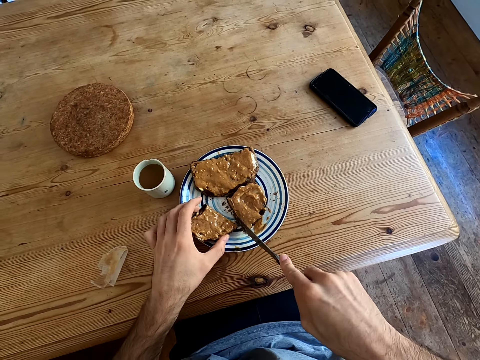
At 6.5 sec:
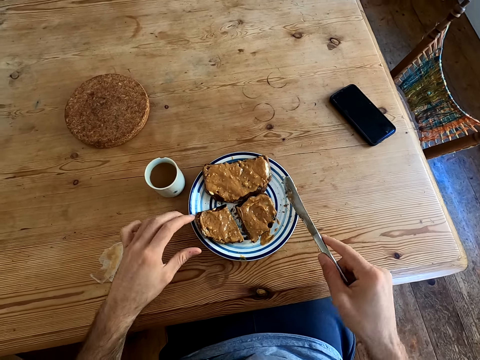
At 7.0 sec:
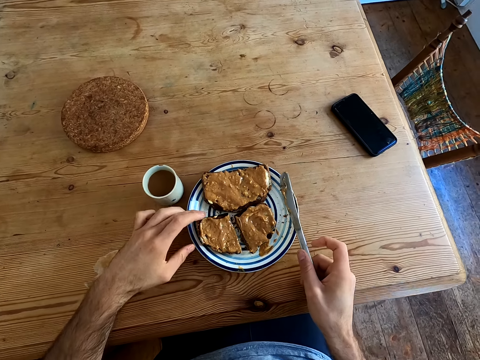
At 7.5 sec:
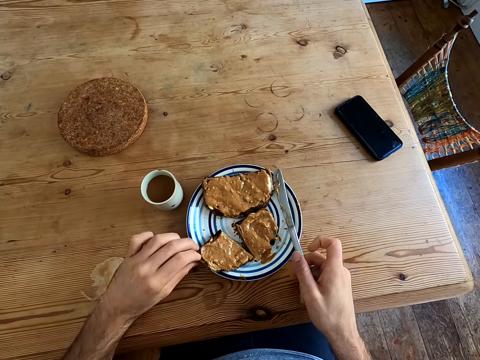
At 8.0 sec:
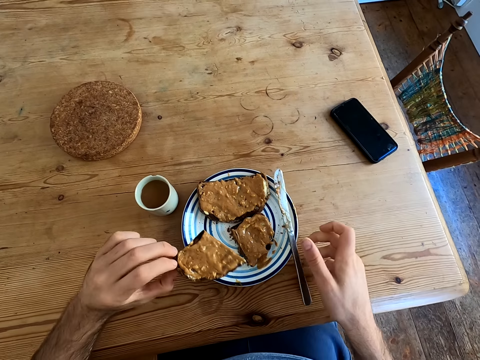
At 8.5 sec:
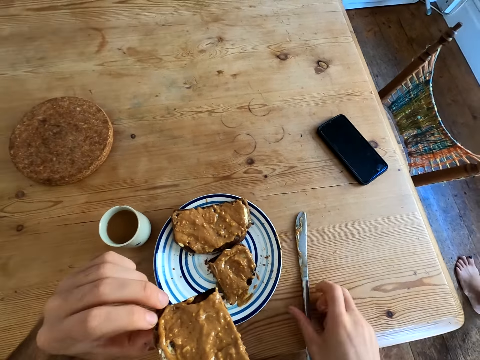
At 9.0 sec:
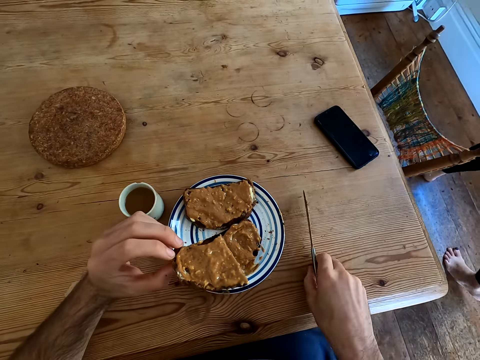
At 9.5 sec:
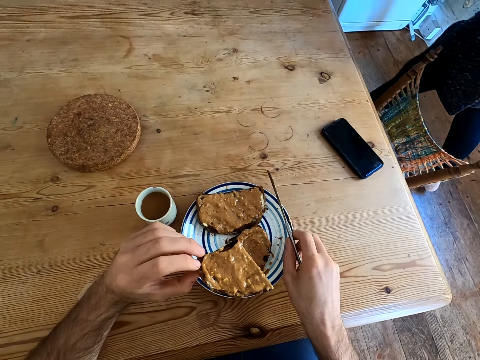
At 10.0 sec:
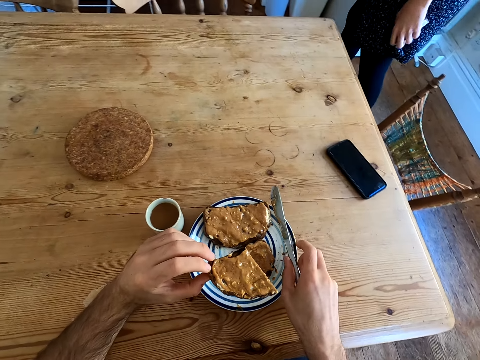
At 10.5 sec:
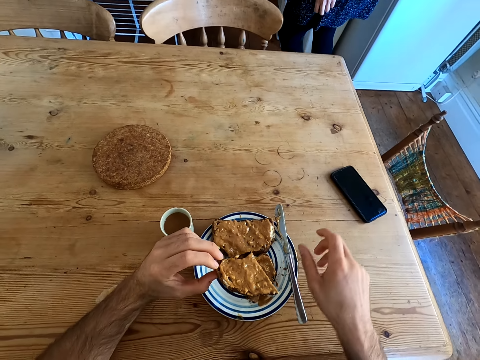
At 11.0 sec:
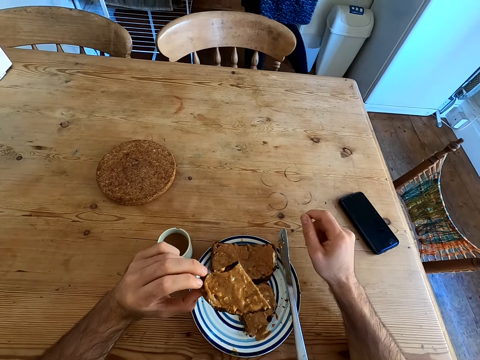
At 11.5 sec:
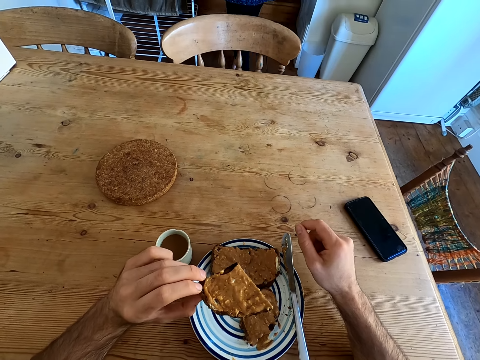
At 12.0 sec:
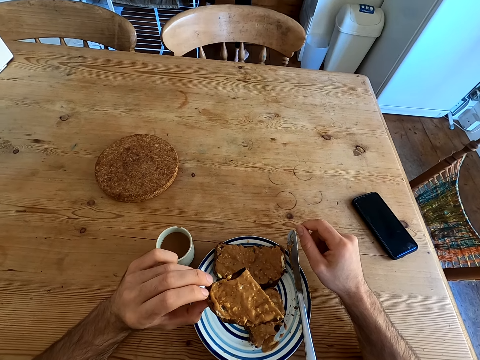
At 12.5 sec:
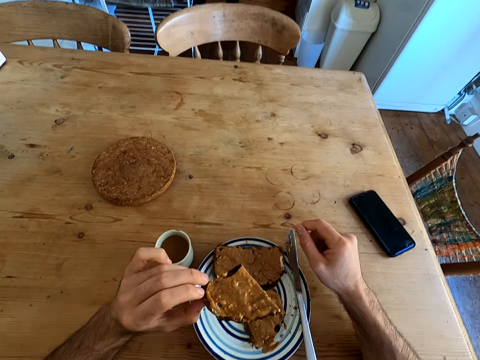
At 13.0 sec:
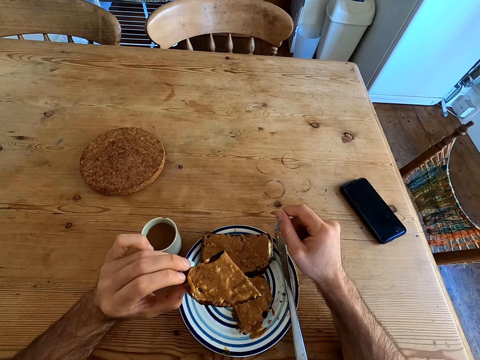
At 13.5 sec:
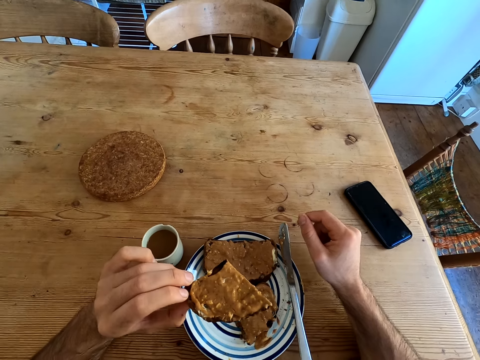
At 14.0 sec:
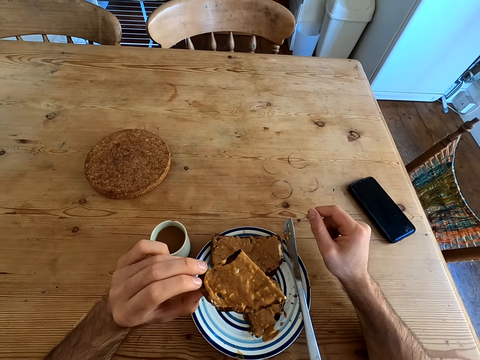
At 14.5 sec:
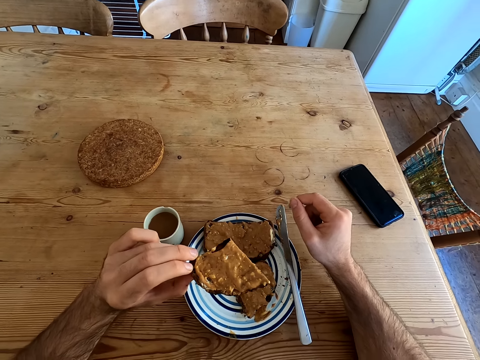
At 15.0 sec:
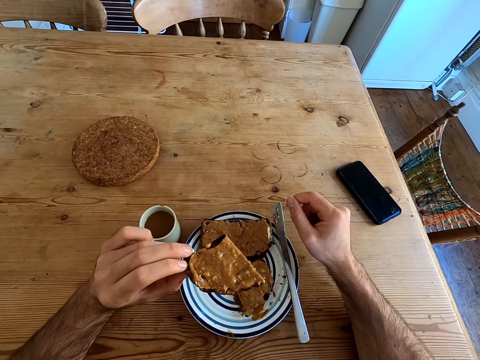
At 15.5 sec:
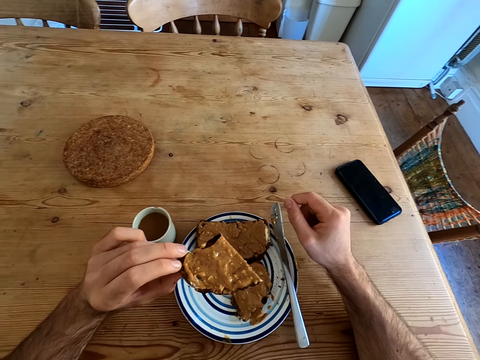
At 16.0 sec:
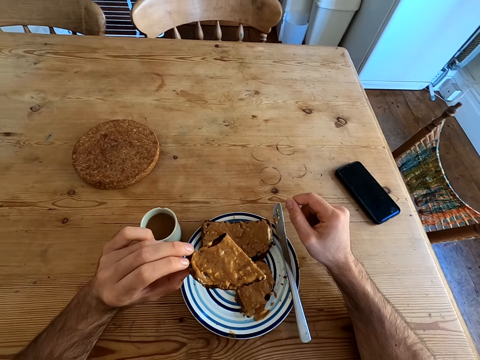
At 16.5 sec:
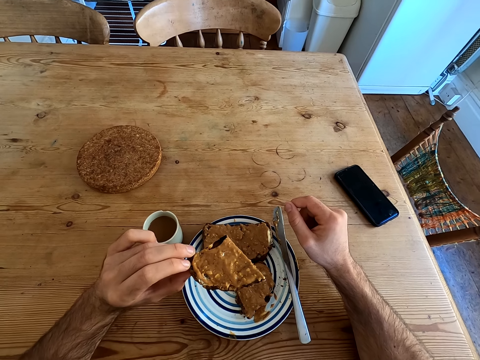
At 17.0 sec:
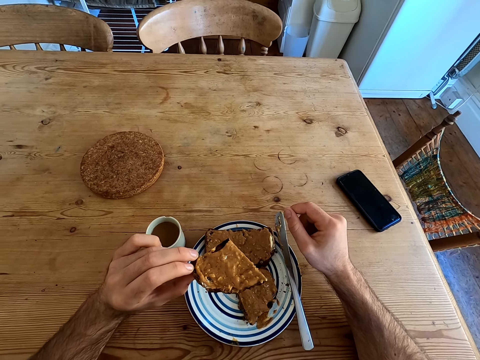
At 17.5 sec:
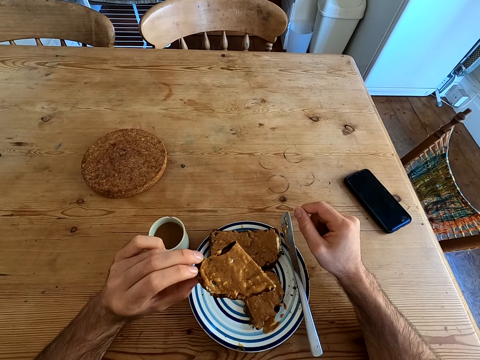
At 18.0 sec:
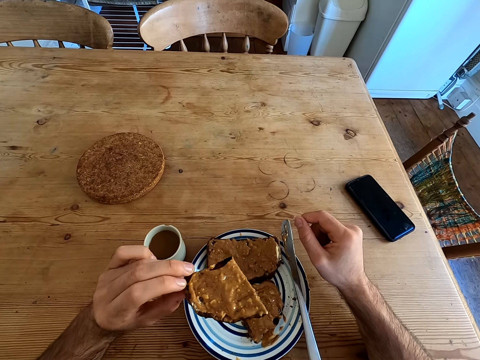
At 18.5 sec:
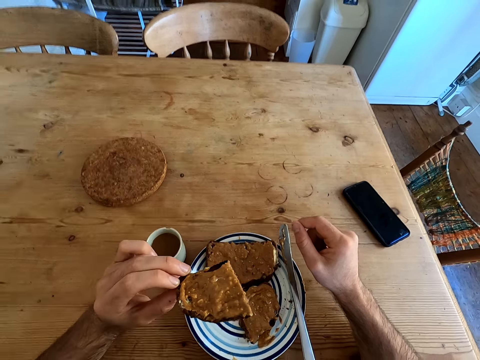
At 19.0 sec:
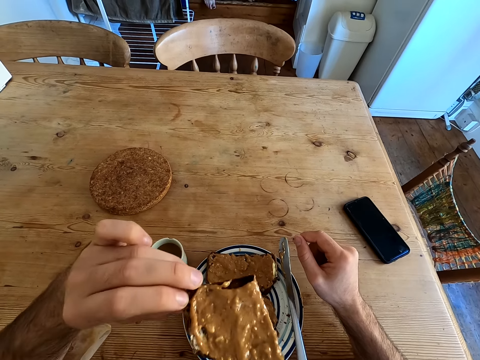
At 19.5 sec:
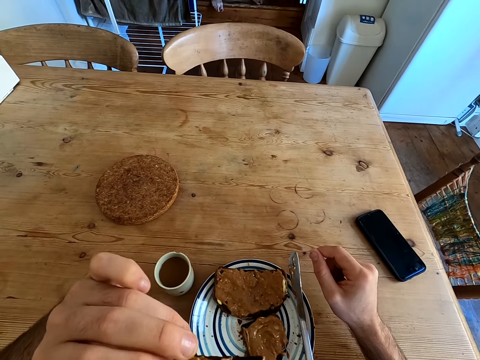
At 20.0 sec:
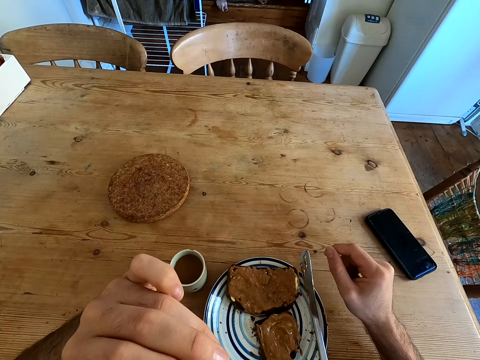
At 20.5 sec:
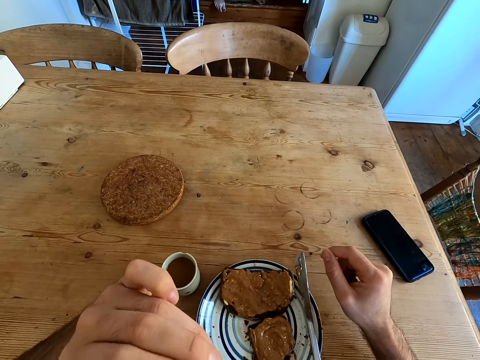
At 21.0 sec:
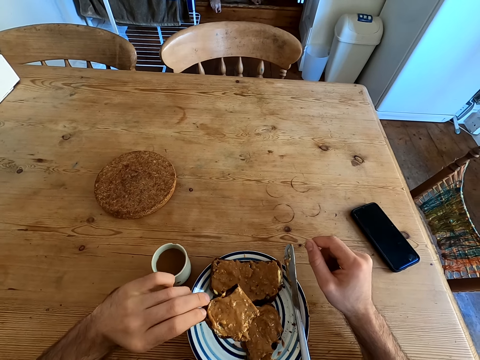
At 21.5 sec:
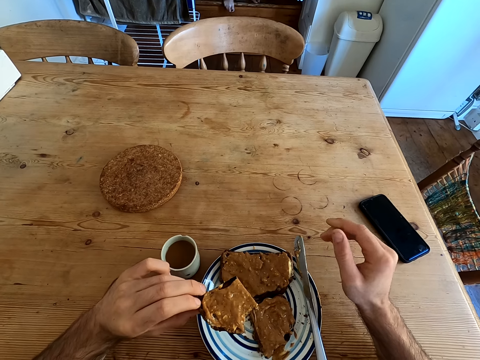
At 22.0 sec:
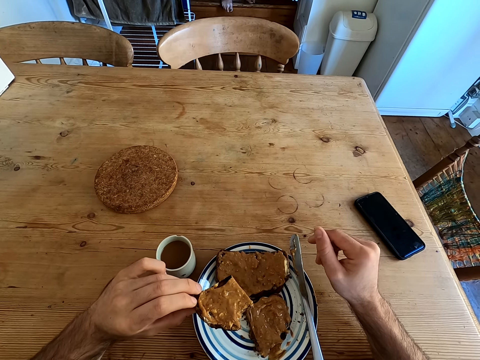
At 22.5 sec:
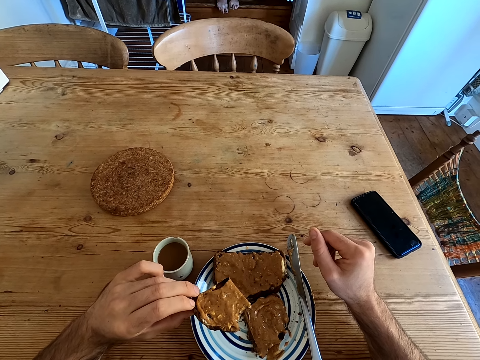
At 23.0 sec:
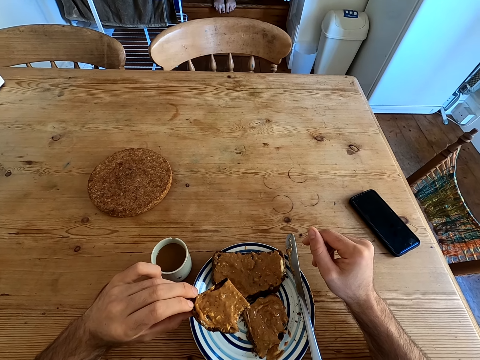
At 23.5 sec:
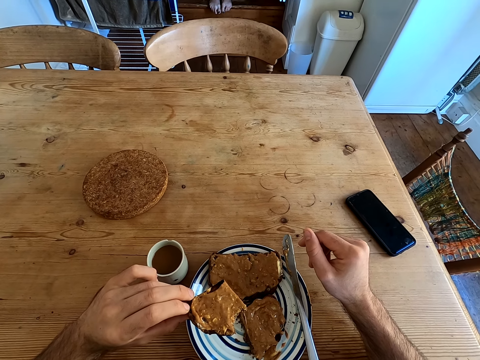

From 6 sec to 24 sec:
The camera wearer picks a piece of bread. They put the knife on the plate and drop the knife on the table. A woman talks to the camera wearer. The camera wearer takes the knife. The woman walks around. The camera wearer puts the knife on the plate. They talk to the woman. The woman talks to the camera wearer. The woman responds to the camera wearer. The camera wearer talks to the woman. They laugh to the woman. The woman talks to the camera wearer. The camera wearer eats the bread. The woman talks to the camera wearer.

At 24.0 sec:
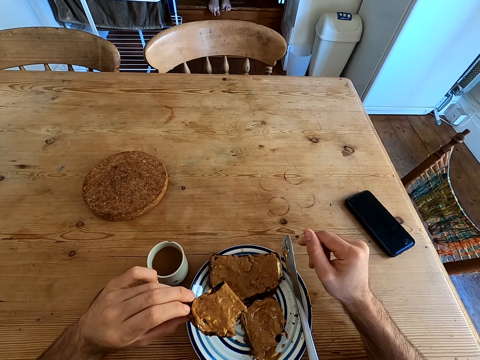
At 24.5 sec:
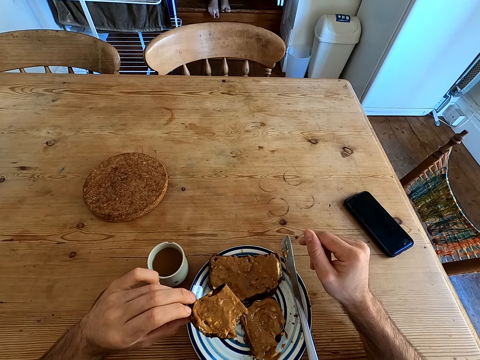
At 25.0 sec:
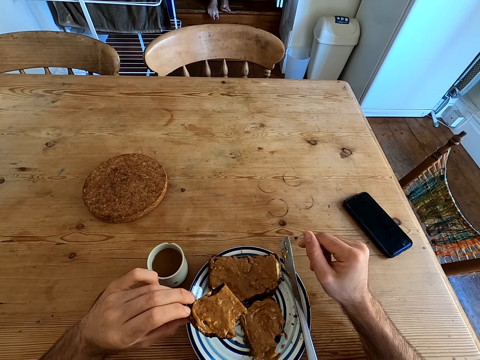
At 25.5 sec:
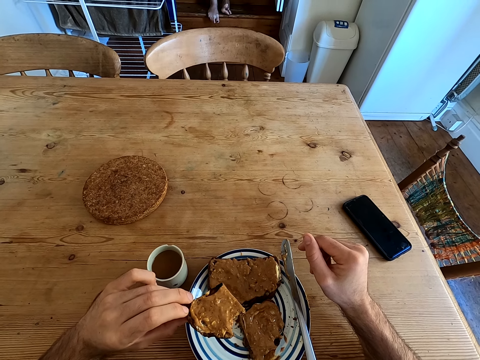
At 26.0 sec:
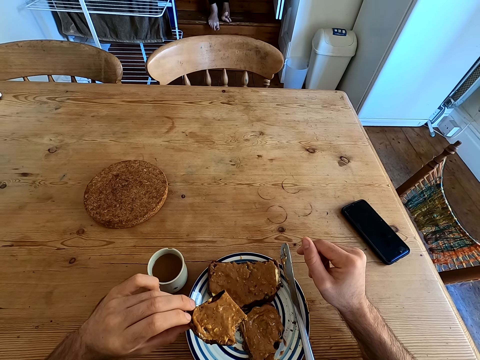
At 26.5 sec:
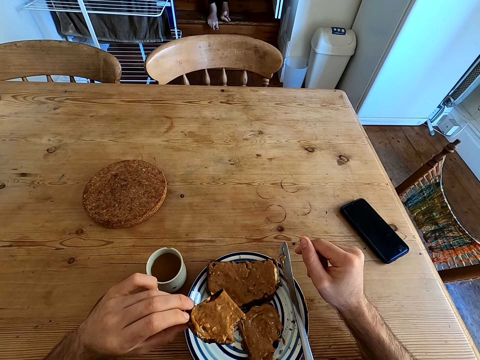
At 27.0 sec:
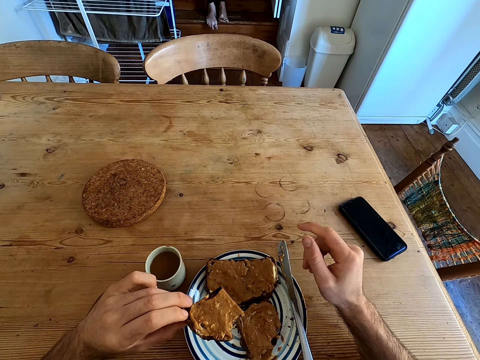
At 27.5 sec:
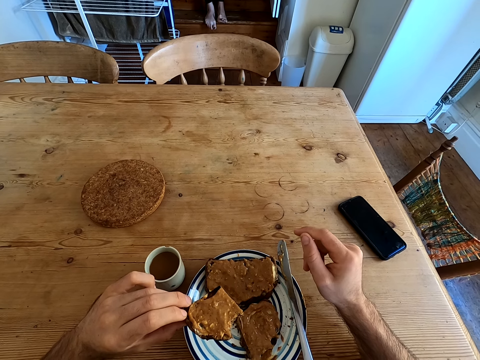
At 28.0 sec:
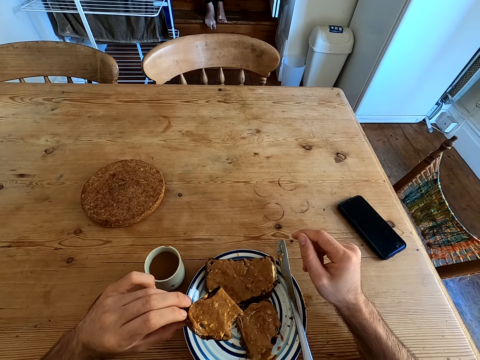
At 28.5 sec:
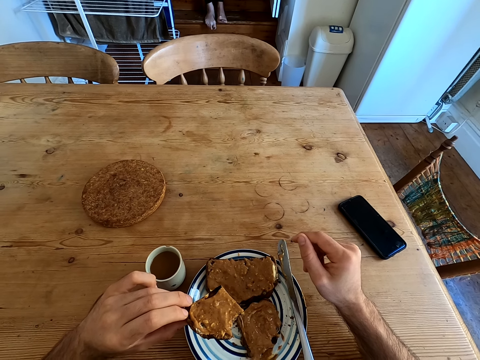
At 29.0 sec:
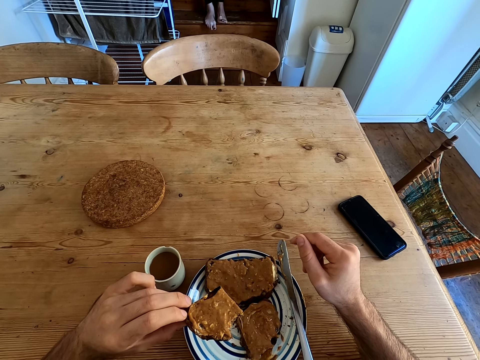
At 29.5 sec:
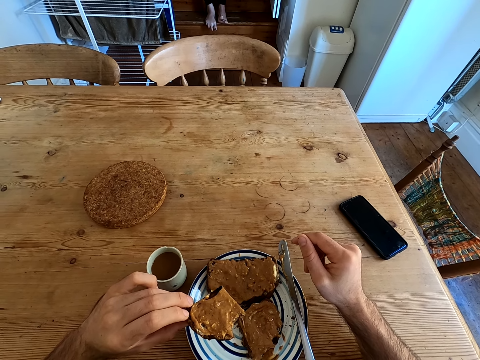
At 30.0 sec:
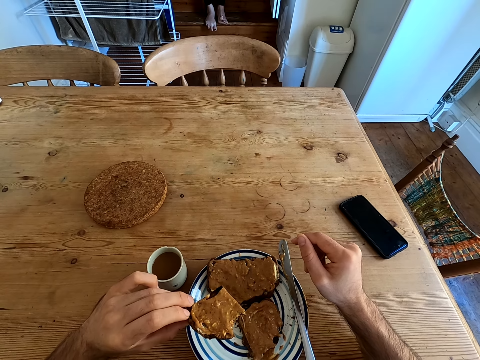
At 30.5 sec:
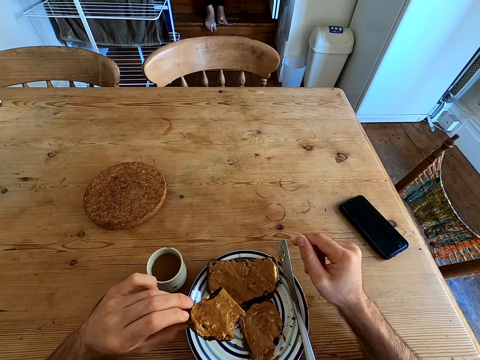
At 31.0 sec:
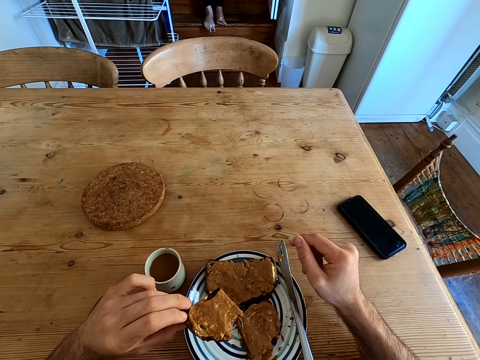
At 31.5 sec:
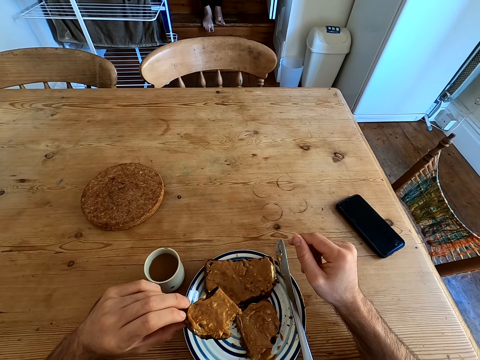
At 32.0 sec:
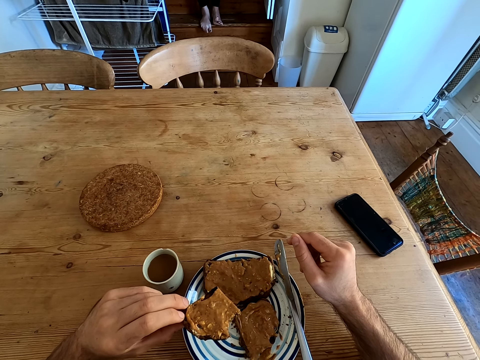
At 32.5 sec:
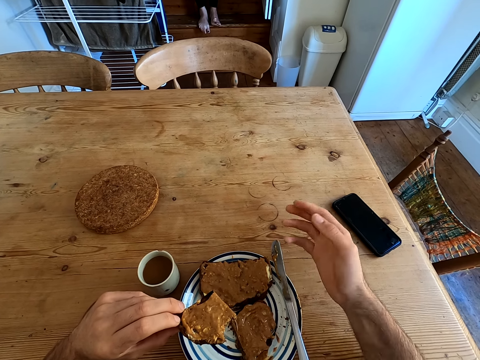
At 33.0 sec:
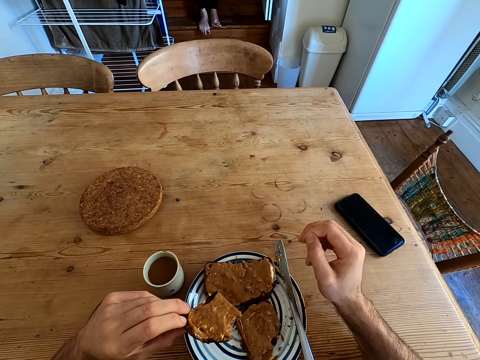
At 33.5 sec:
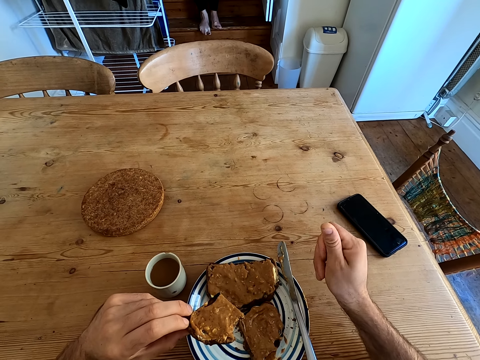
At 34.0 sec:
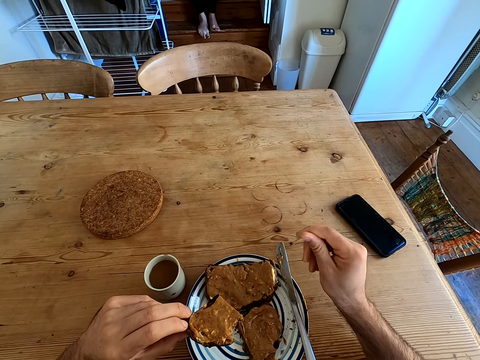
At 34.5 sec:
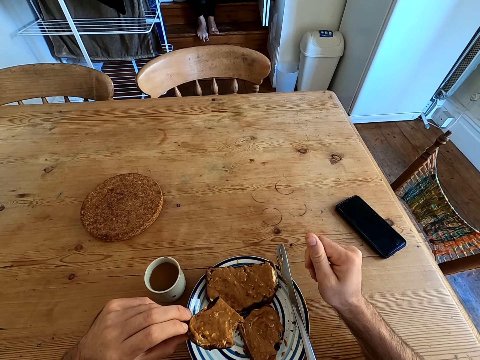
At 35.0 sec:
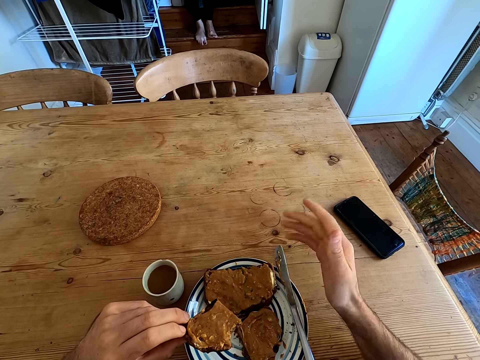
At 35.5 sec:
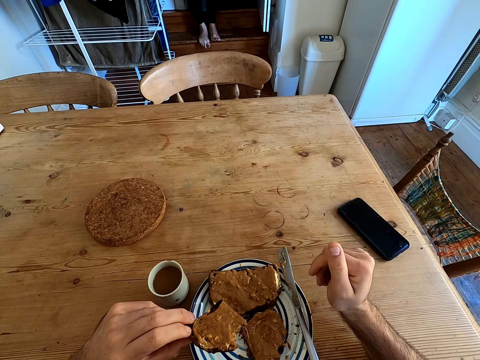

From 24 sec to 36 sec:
The camera wearer talks to the woman. The woman talks to the camera wearer. The camera wearer talks to the woman. They move their hand.
